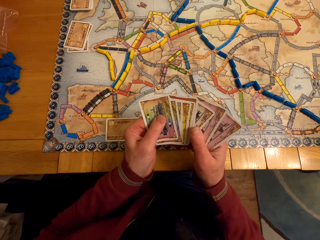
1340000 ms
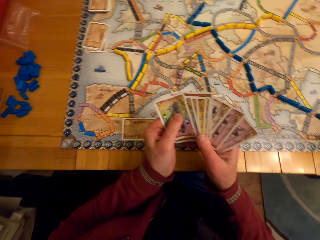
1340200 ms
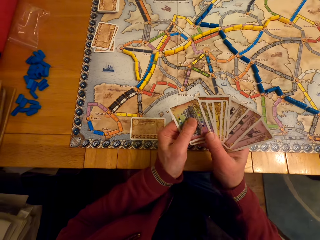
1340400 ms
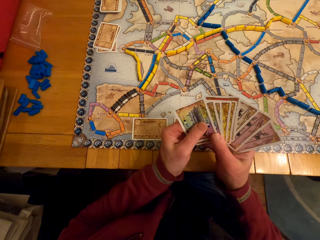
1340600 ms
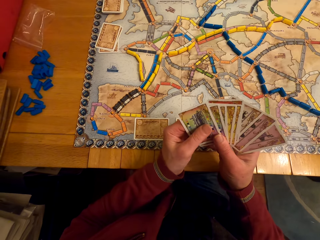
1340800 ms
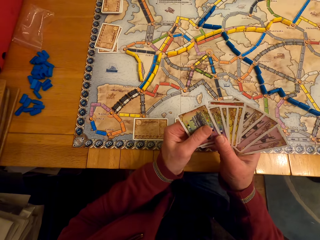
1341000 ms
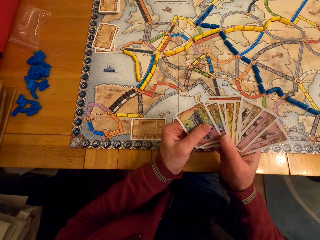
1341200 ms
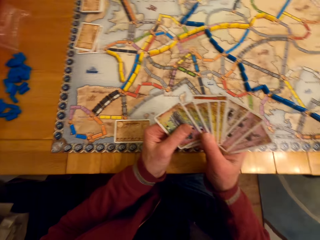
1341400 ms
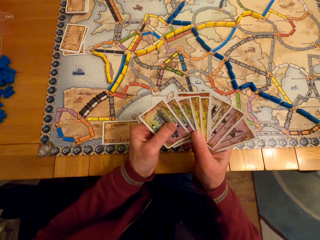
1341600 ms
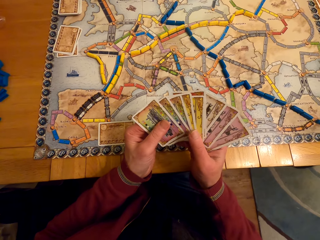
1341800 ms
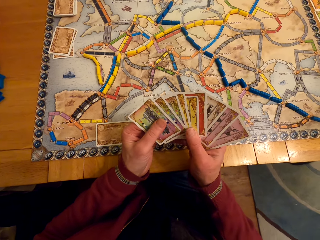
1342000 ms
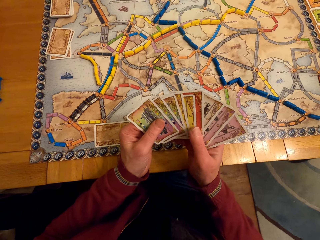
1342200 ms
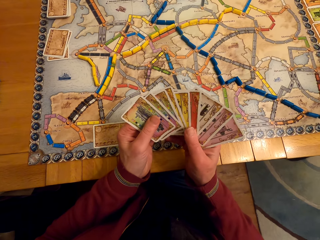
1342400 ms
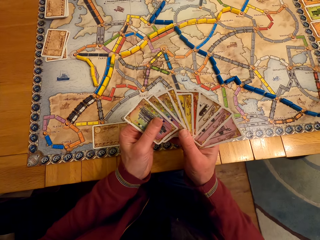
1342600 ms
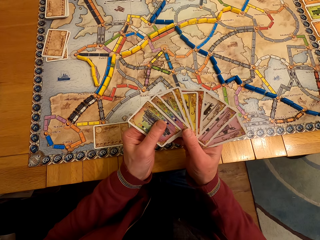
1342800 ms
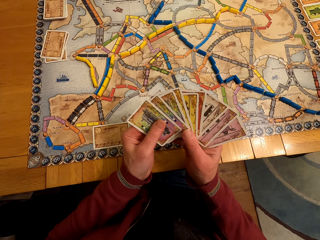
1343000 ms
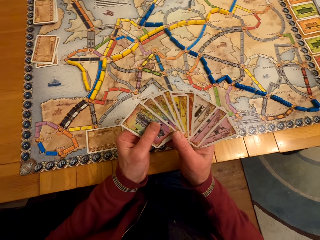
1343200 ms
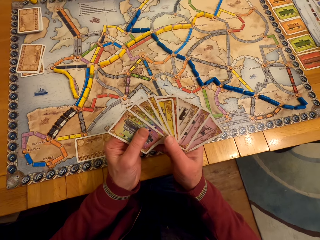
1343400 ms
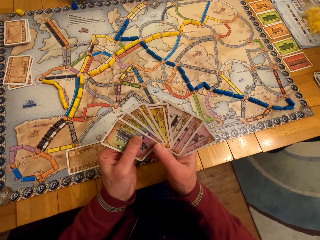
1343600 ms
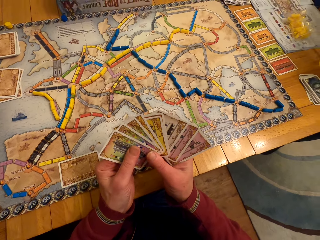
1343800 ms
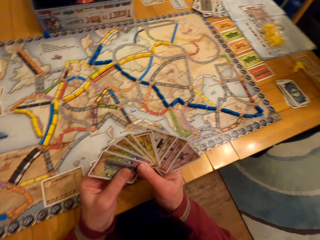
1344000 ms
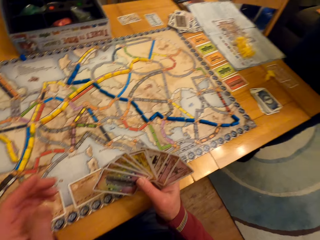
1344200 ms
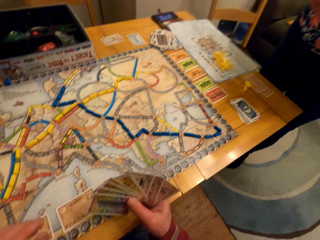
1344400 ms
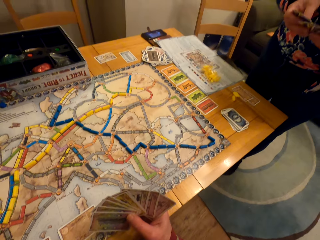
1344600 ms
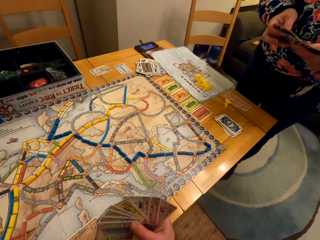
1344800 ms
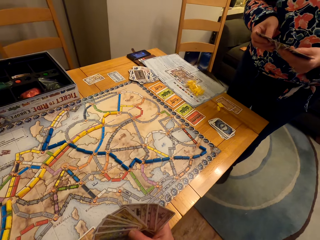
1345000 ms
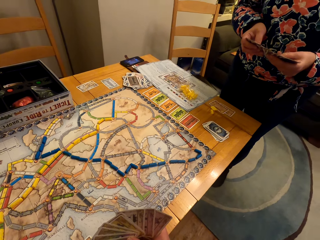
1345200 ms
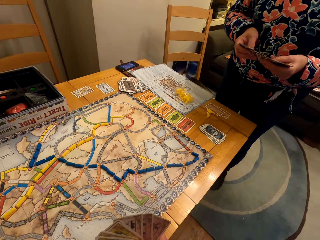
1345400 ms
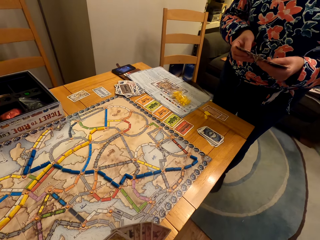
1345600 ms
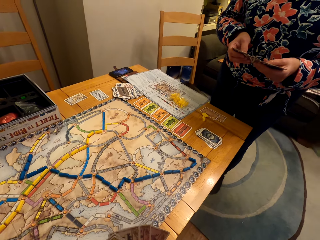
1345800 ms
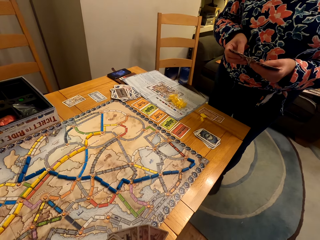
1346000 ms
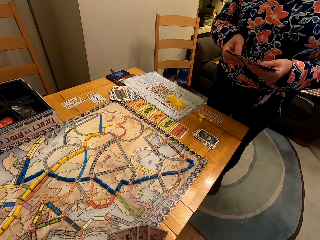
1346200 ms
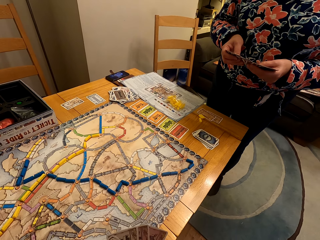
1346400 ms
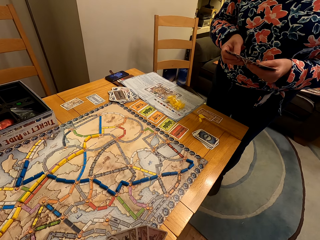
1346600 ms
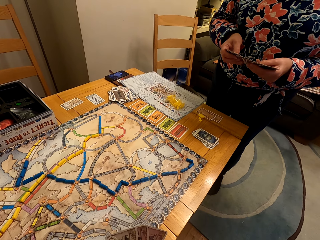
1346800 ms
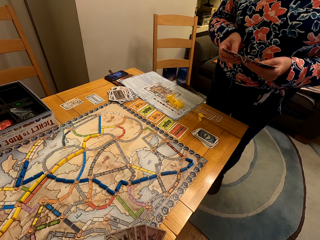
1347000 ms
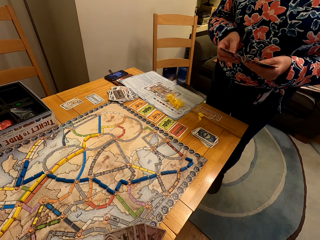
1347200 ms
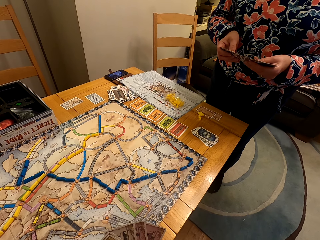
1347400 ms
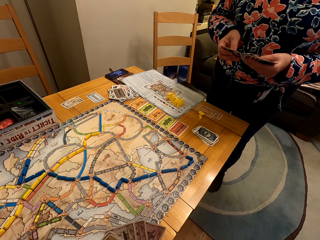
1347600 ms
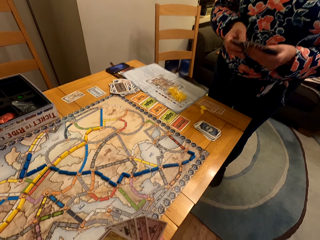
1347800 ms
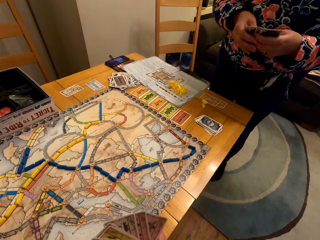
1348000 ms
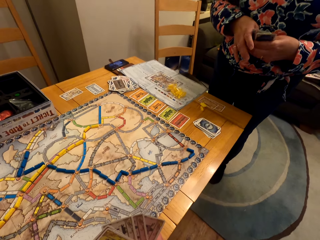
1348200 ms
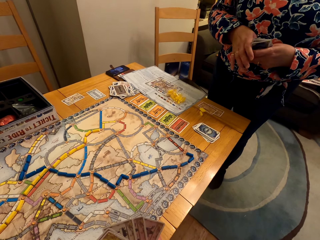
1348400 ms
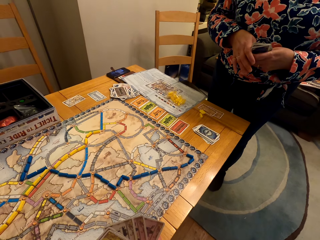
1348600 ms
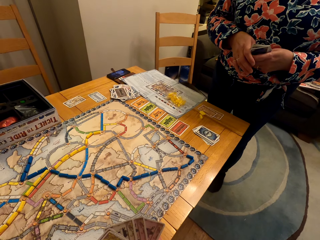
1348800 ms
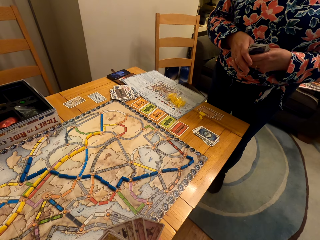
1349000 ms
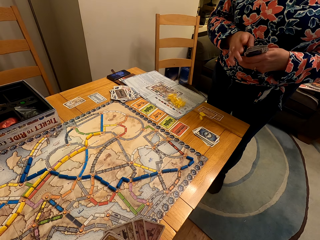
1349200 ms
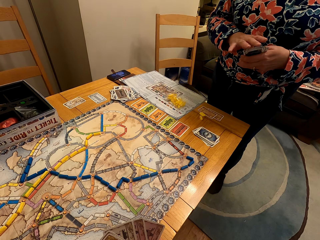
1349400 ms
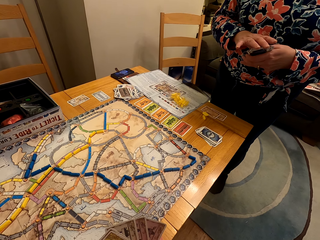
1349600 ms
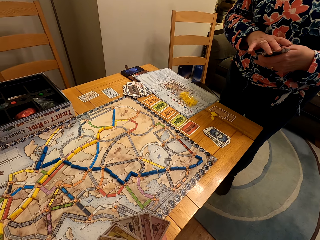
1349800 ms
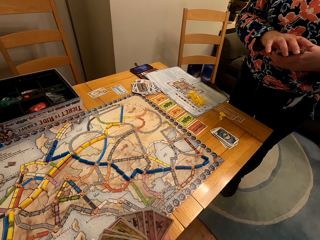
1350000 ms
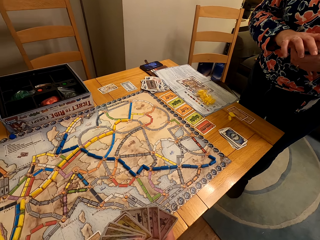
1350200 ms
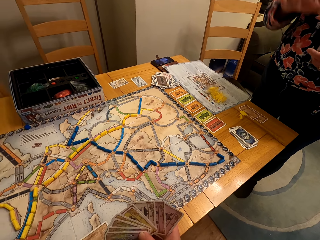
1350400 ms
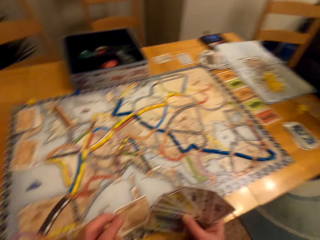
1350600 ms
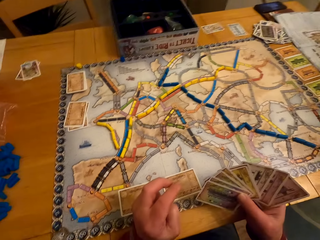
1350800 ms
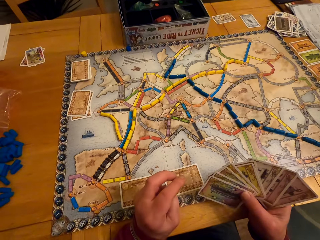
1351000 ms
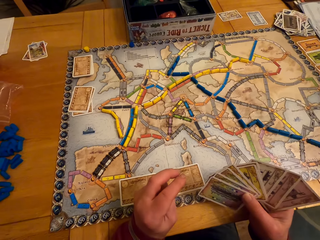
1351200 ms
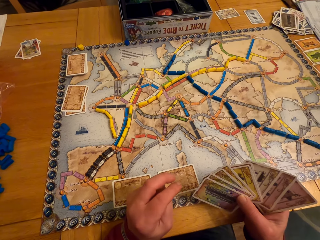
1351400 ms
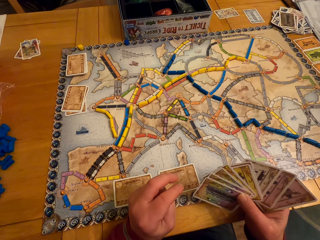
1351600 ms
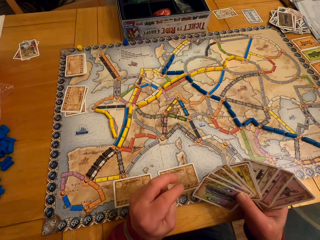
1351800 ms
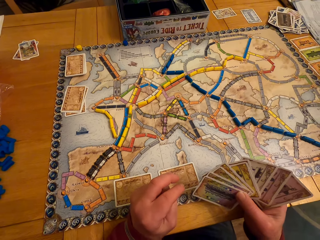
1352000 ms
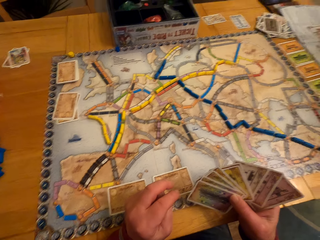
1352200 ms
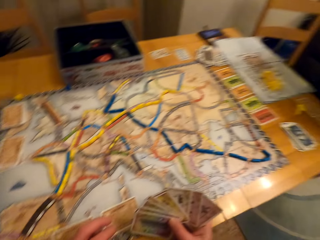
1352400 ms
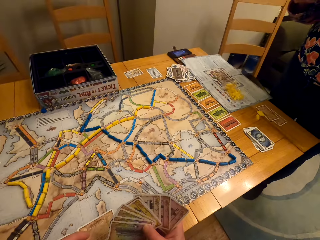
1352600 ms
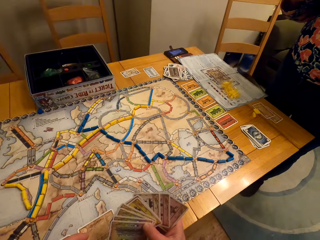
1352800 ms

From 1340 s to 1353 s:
The camera wearer stares at the board game cards. A lady looks at the cards. The camera wearer stares at the lady. The lady arranges the cards. A man looks around.

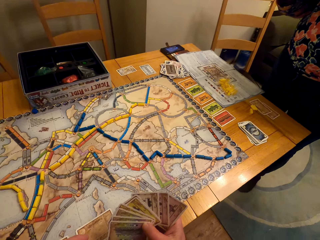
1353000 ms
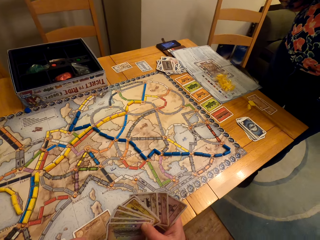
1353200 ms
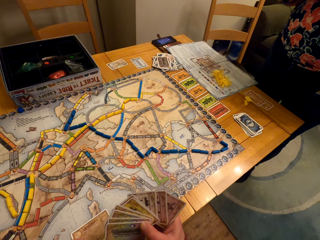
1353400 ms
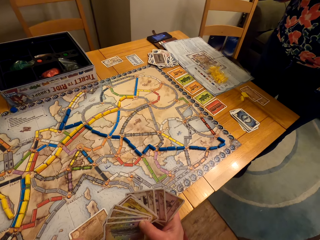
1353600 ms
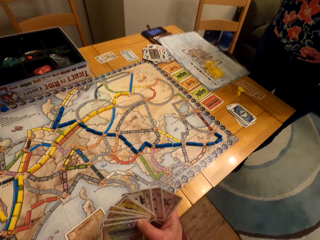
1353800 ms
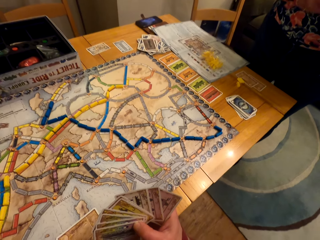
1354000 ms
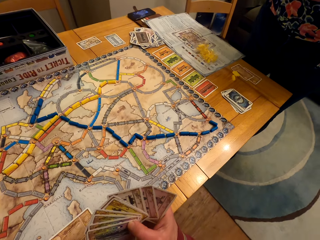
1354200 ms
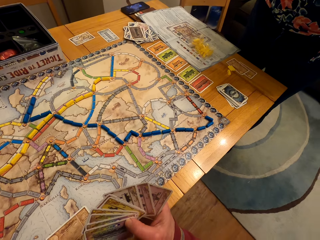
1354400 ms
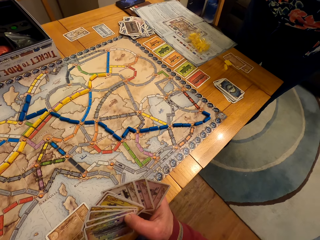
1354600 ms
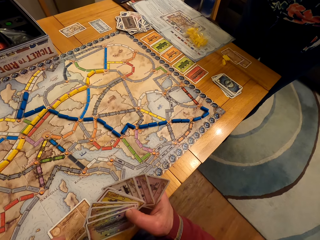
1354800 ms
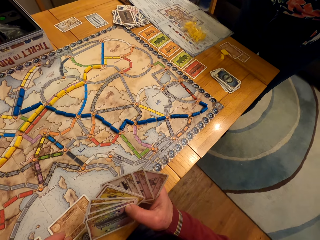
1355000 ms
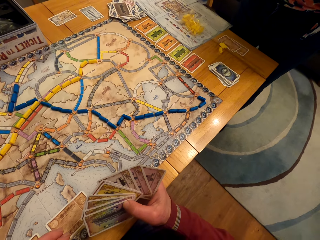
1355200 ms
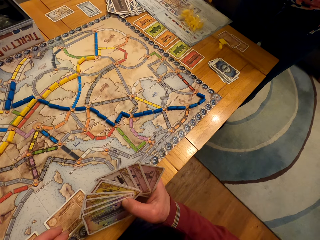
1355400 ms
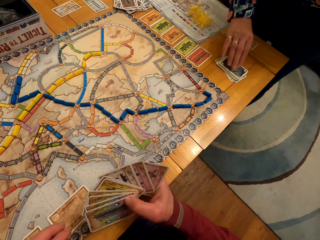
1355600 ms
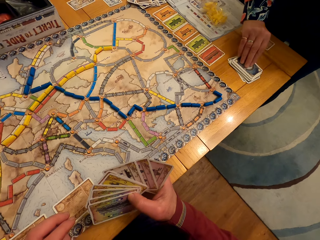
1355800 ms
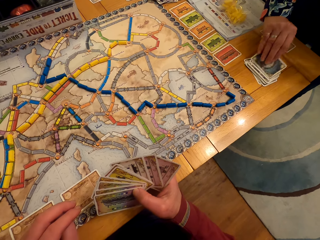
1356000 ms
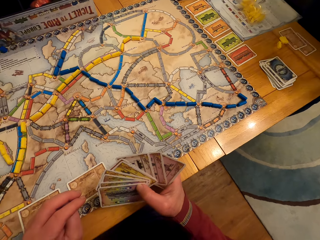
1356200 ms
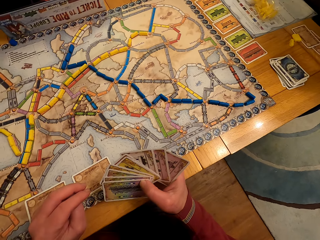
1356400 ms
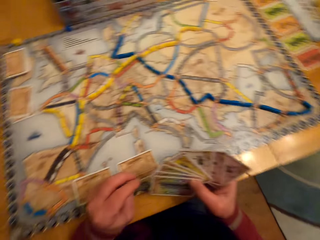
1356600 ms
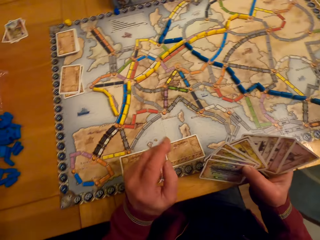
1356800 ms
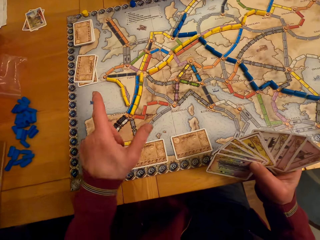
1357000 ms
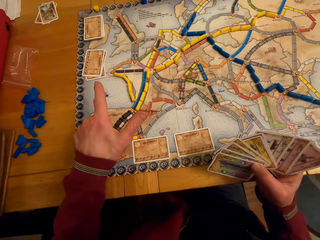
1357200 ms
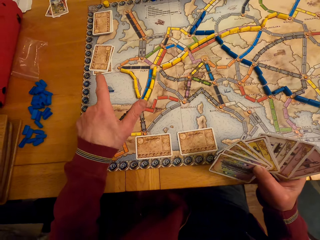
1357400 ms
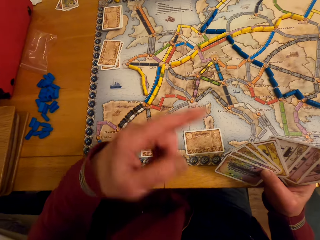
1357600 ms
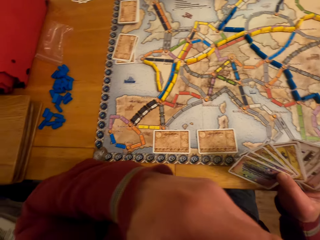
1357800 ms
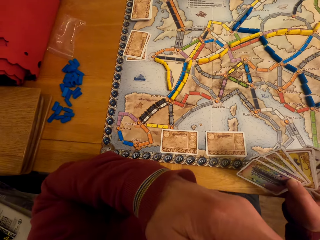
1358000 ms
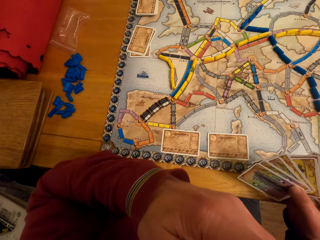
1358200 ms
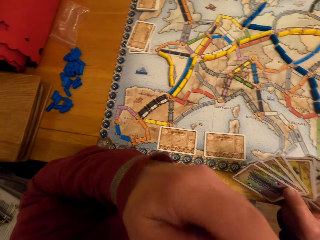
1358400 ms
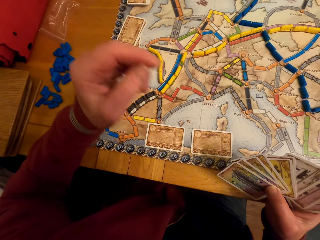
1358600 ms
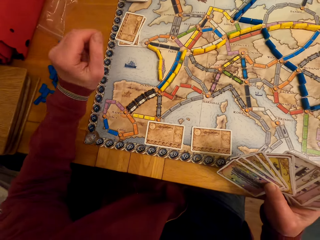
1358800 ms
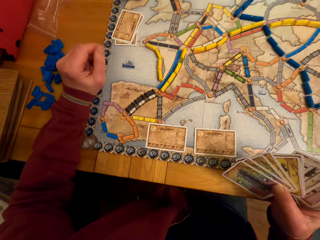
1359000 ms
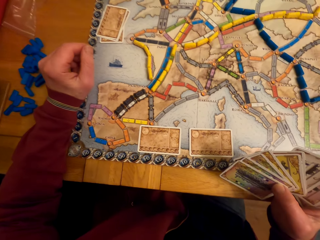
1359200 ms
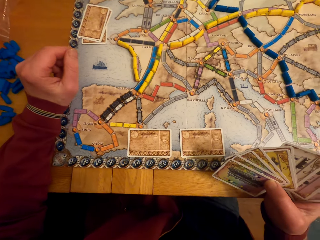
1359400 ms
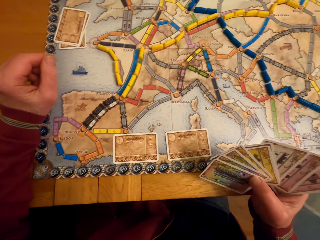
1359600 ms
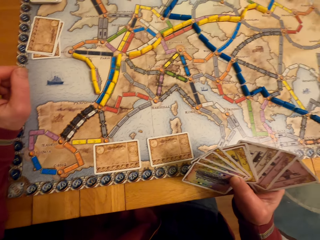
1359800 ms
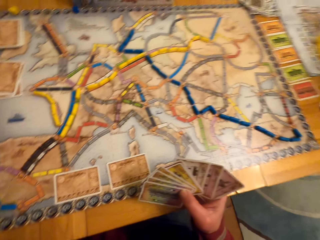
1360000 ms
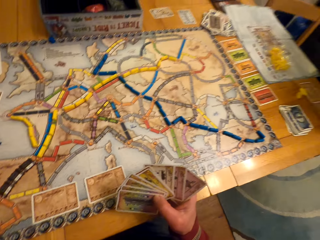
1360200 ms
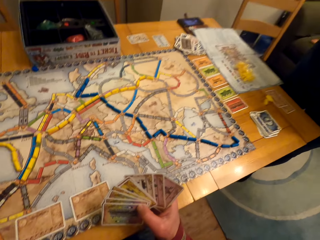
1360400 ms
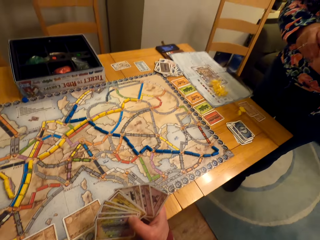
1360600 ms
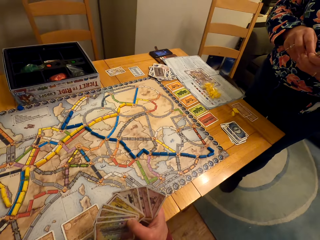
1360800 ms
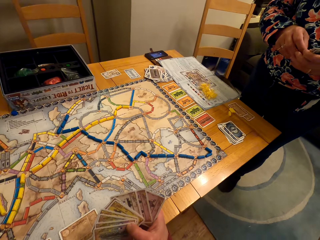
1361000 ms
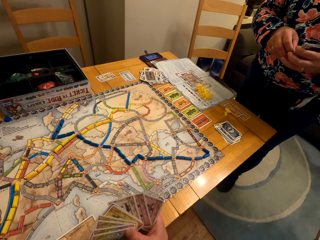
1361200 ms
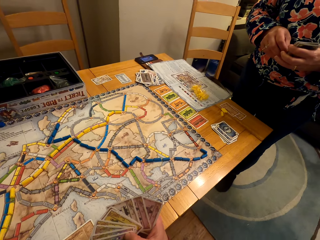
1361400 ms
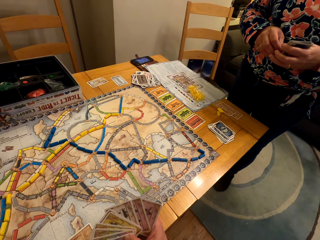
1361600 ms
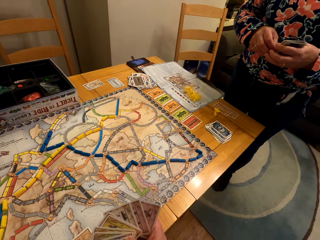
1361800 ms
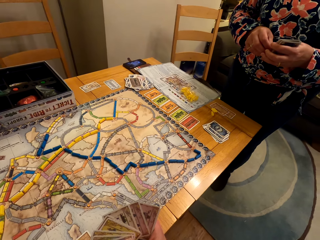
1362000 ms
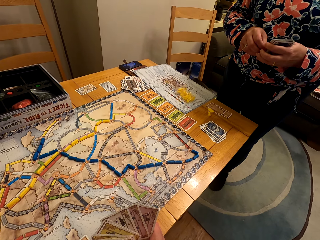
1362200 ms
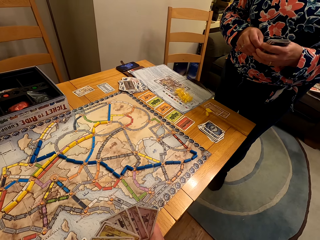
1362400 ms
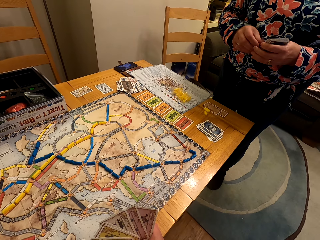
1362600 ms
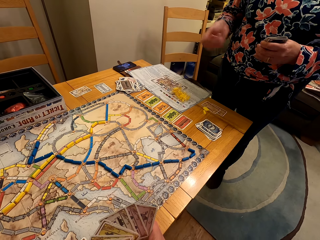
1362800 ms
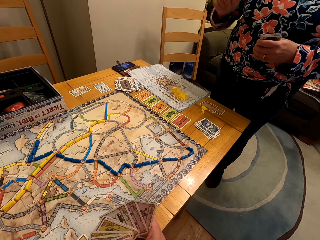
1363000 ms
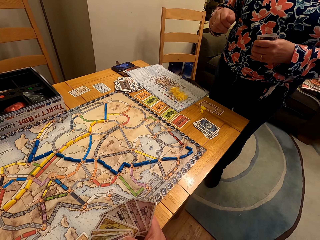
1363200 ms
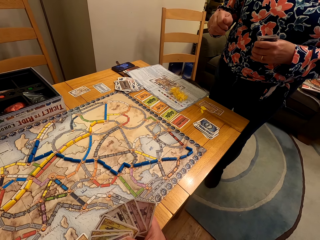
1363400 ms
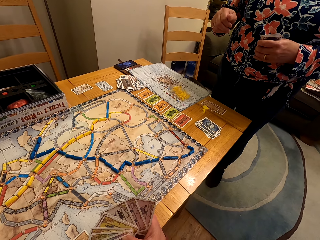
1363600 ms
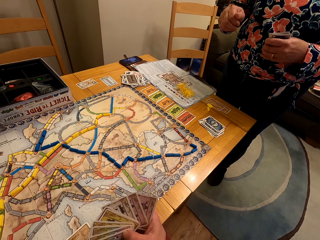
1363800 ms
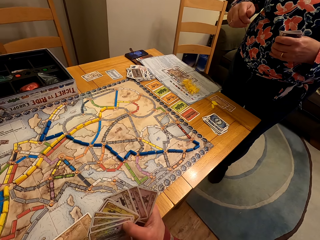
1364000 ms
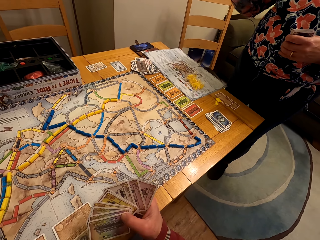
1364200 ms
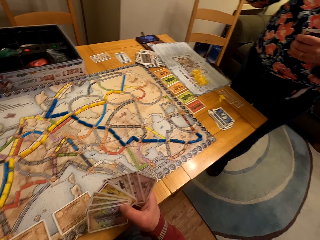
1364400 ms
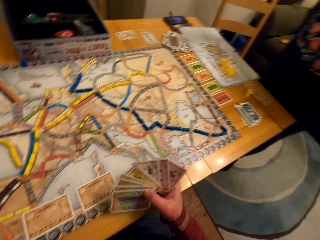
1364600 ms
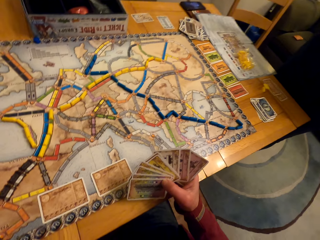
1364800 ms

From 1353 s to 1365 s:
A lady picks the board game card from the table. The lady looks around. A man moves the hand. The camera wearer points at a board game card. The man puts the hand on the table, looks at the cards, and looks around. The first lady moves the hand. The camera wearer talks with the first lady. Another lady moves the hand. The camera wearer stares at the other lady. They move the hand.
